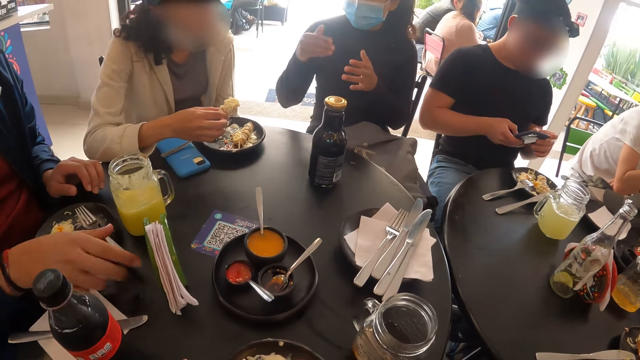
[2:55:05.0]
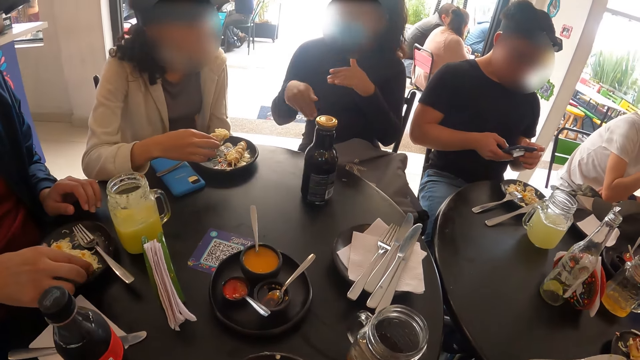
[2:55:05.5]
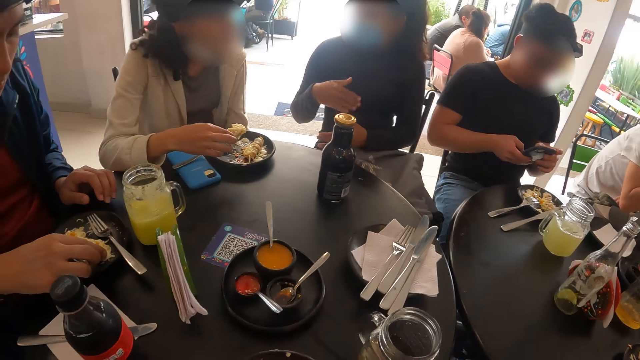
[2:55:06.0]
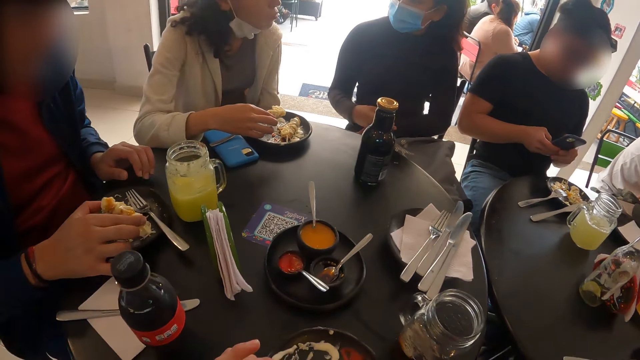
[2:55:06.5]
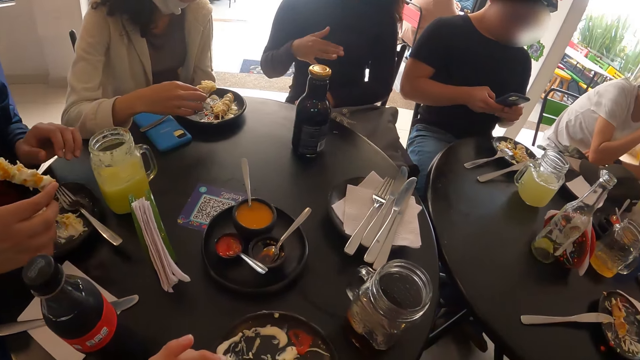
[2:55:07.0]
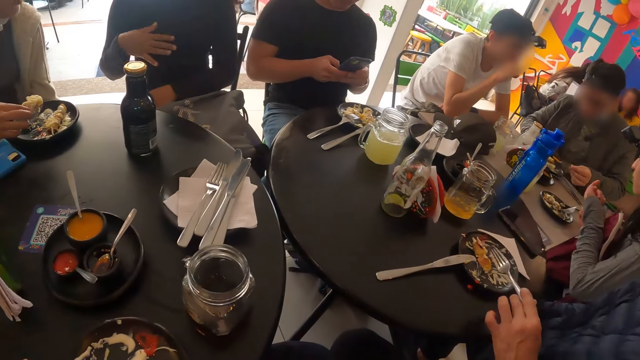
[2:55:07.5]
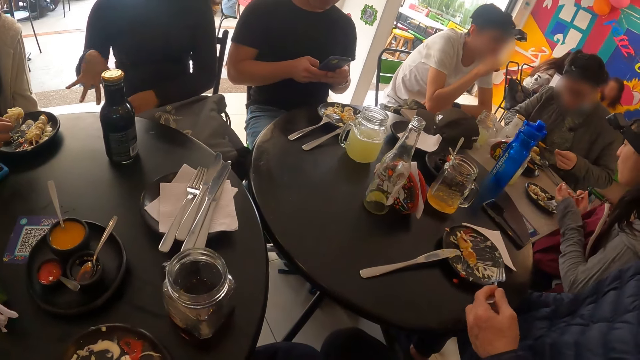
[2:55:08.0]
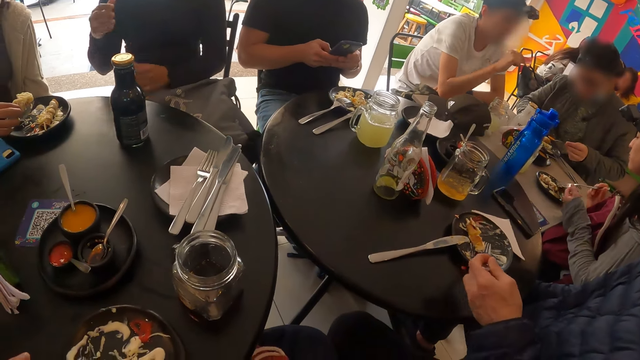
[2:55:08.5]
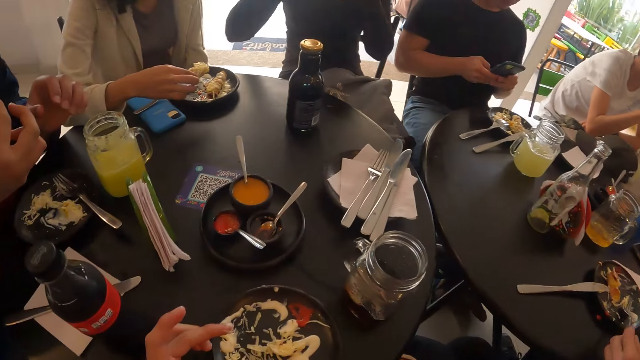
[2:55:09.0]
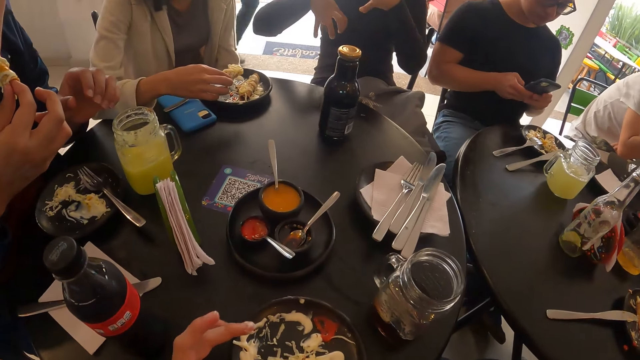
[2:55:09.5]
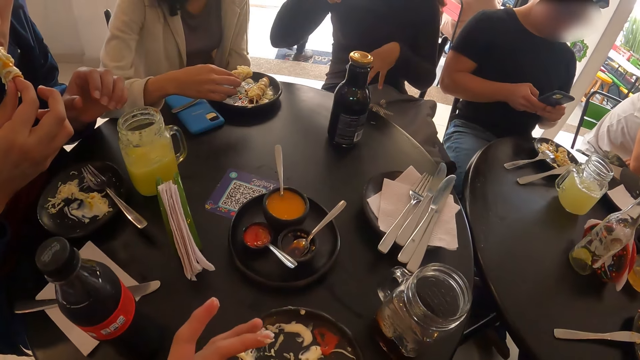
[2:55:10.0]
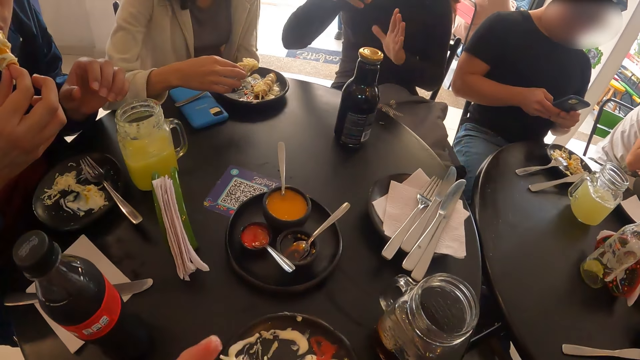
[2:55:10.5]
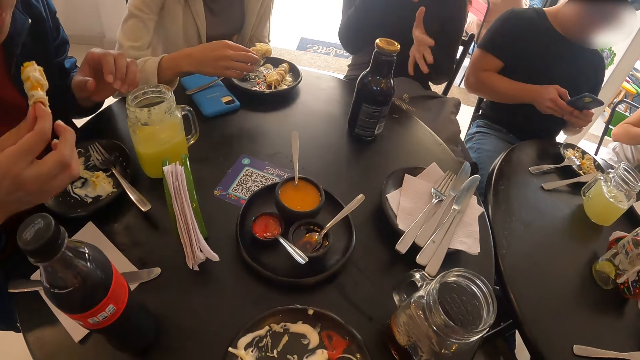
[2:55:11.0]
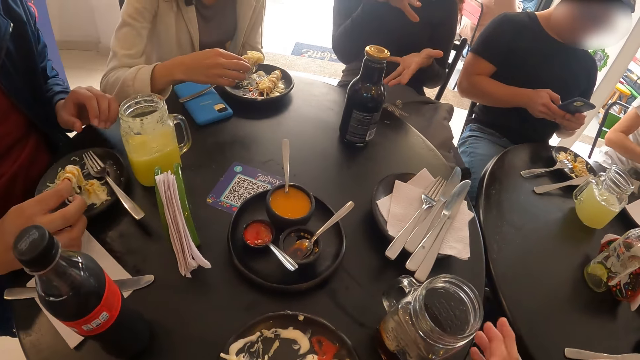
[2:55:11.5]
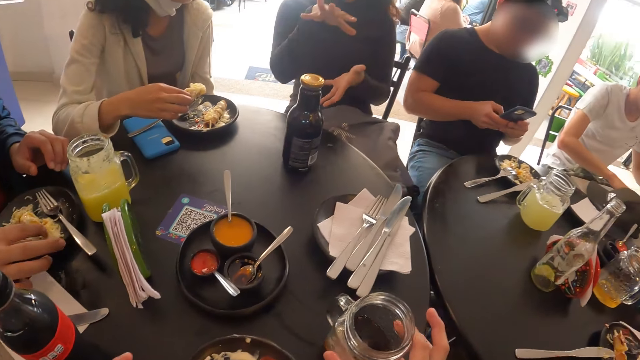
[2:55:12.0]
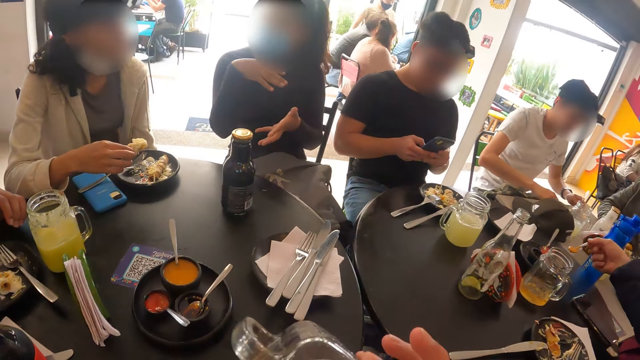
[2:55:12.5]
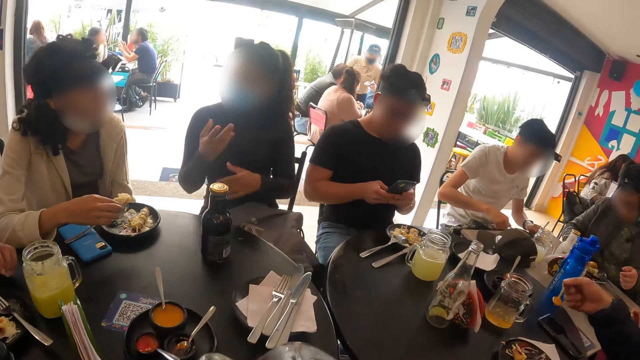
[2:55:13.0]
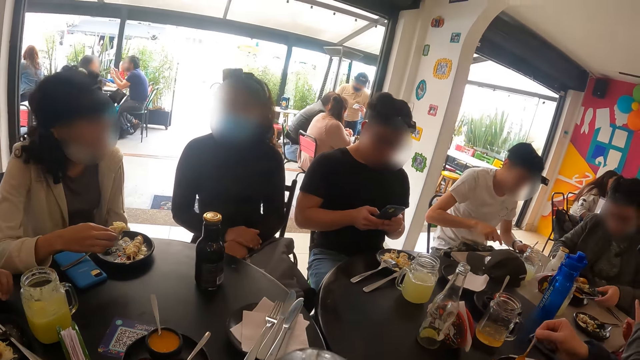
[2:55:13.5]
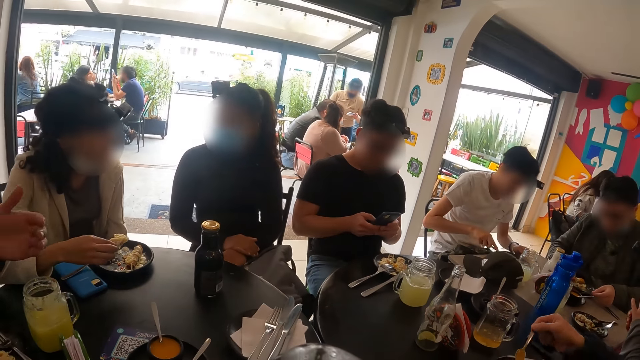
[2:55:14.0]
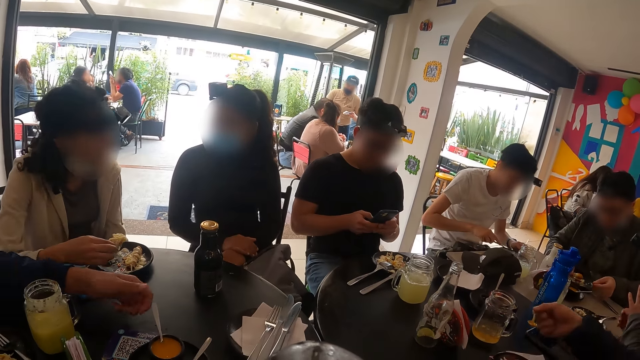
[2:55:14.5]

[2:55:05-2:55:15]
The man grabs a flauta from the plate with his right hand. The camera wearer looks at his fingers. He licks his fingers. He picks up a cup and drinks something.

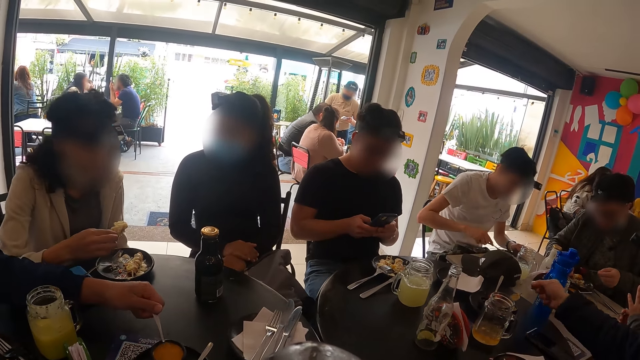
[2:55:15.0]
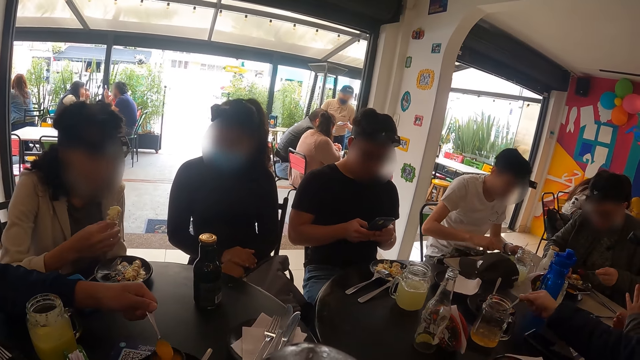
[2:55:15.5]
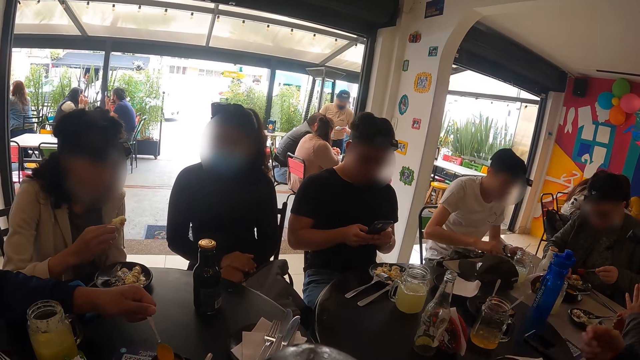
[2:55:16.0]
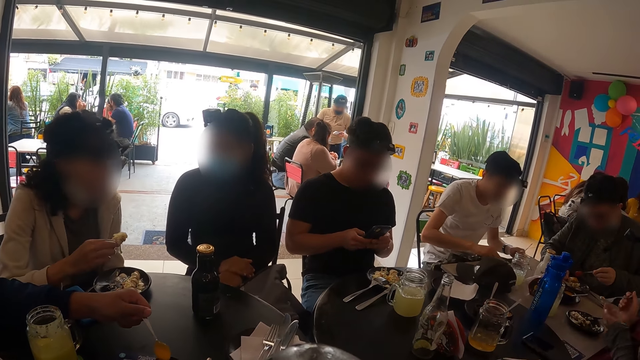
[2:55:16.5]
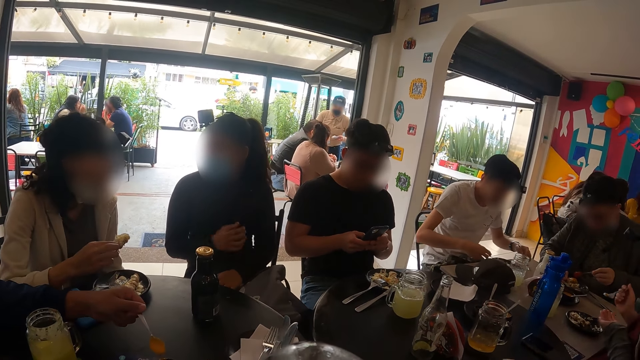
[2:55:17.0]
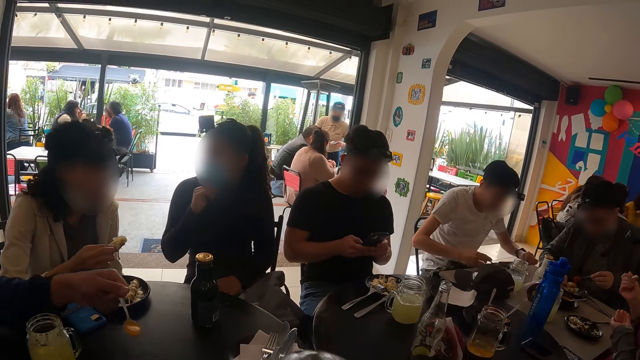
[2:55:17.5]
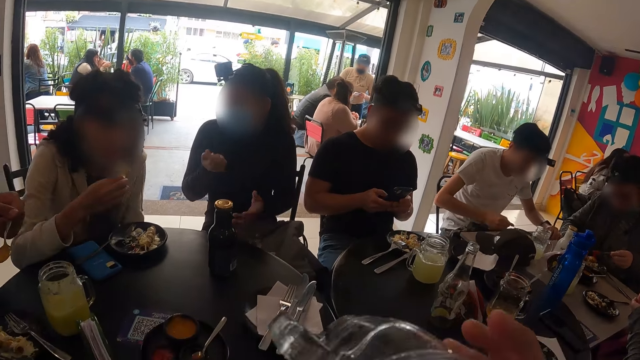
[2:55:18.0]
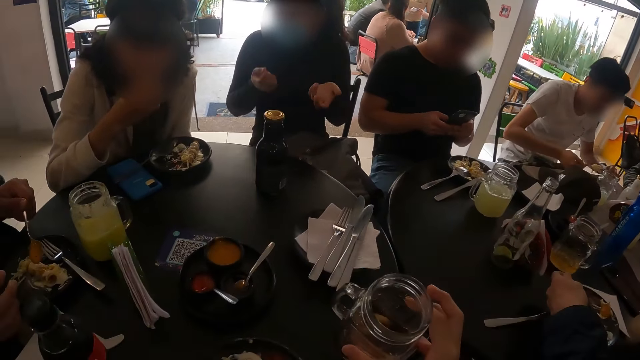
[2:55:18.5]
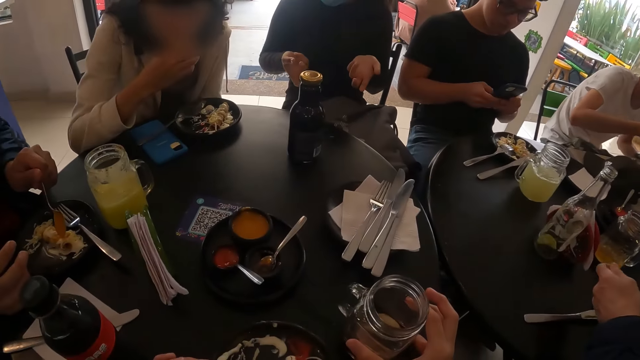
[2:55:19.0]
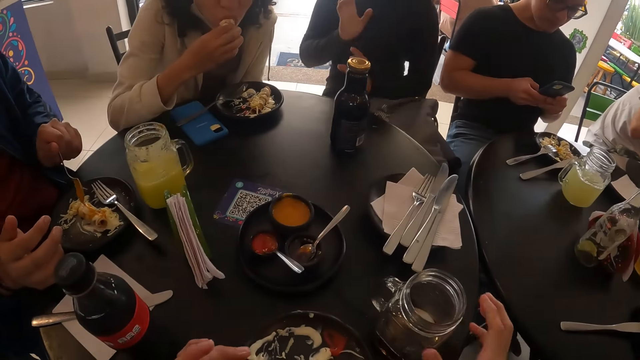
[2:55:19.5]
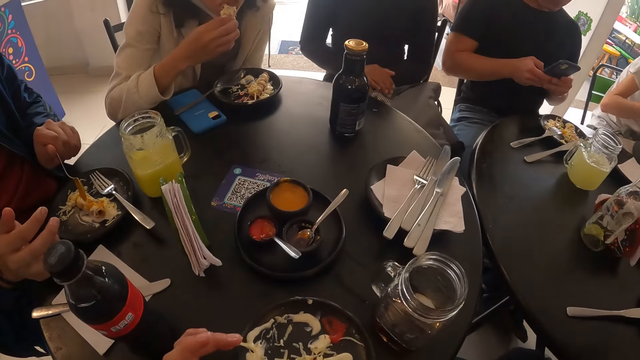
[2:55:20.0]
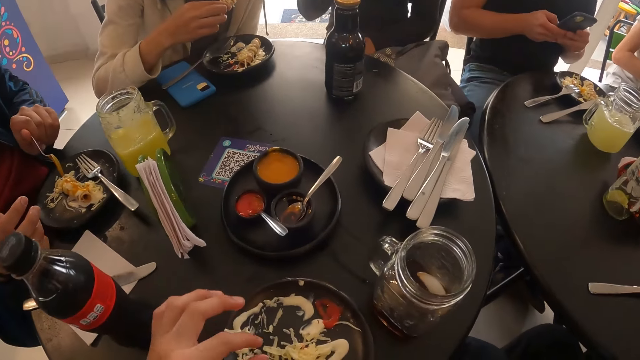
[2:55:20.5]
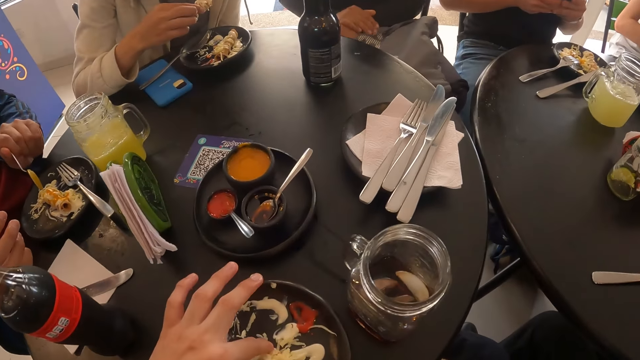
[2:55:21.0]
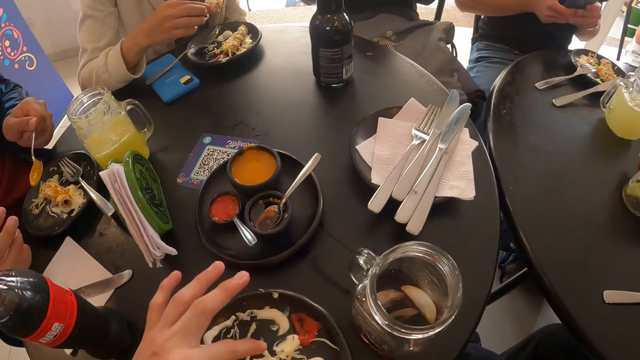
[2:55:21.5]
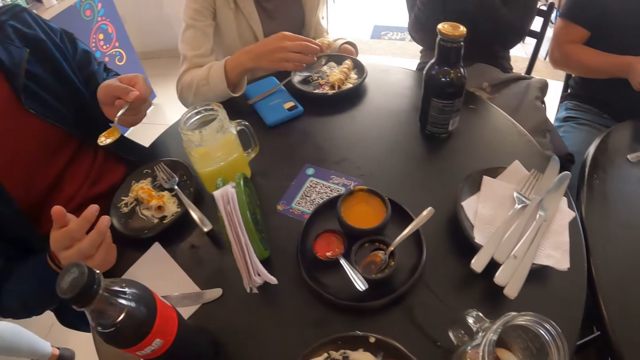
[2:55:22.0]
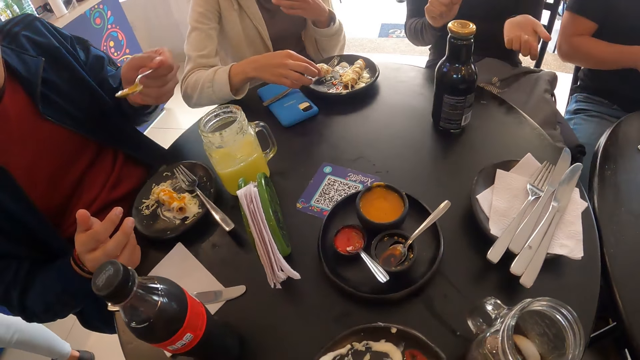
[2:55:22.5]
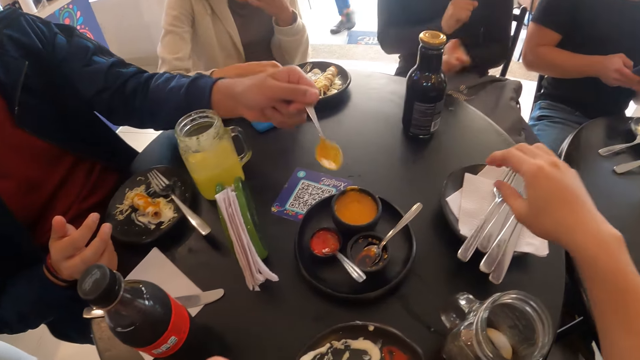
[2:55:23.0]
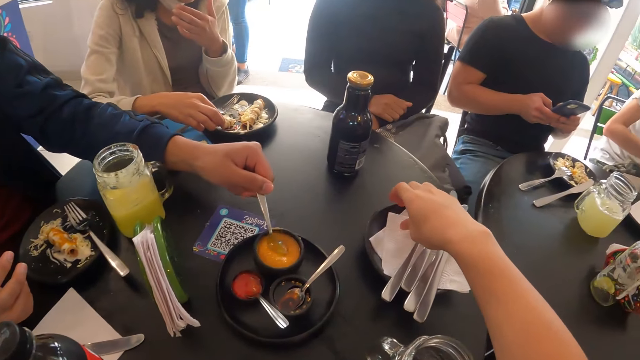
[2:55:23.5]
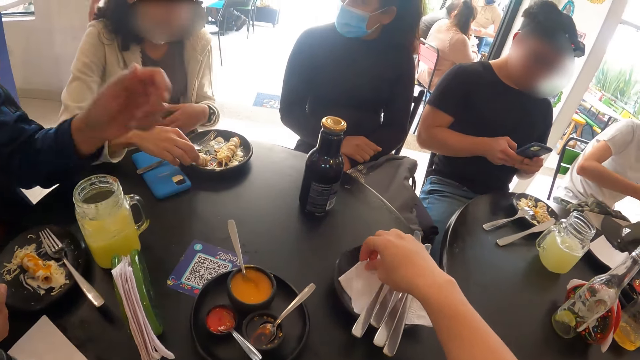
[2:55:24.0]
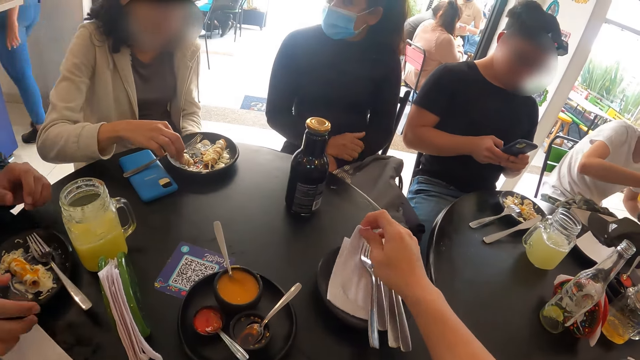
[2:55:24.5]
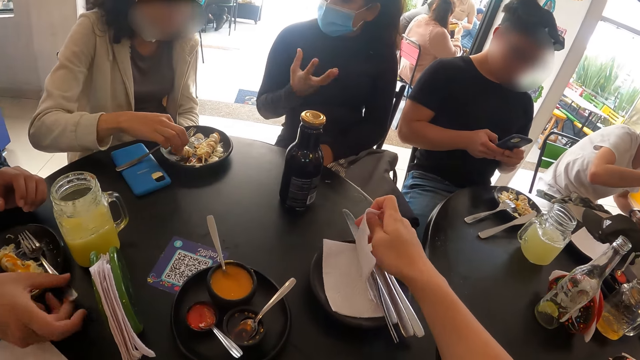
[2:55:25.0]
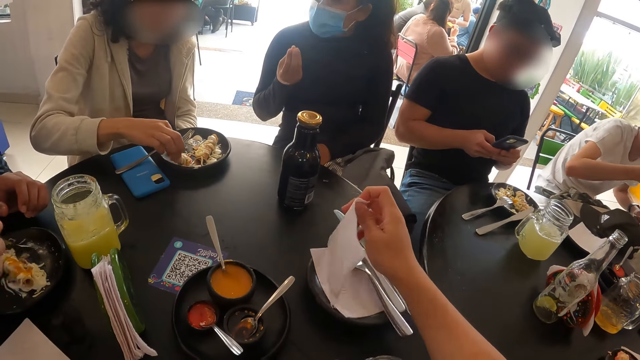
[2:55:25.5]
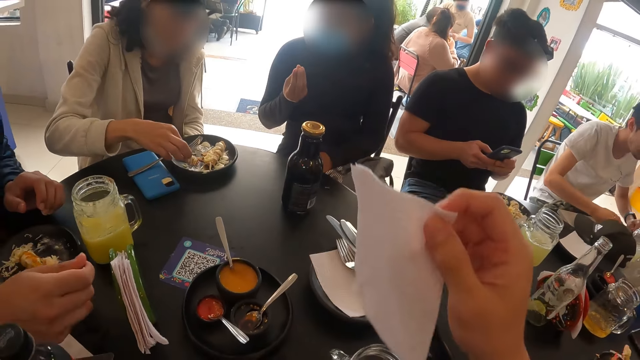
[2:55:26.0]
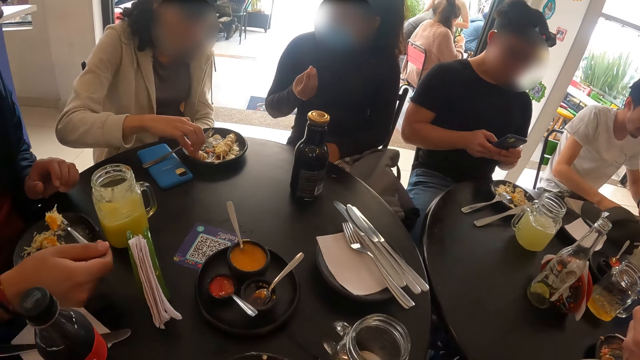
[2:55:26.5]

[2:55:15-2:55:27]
The man grabs a spoon of melted cheese with his left hand. The woman eats the flauta in her right hand. The man pours the melted cheese on the plate with the spoon in his left hand. The camera wearer drops a cup on the table with her right hand. She picks up food and eats food. The man drops the spoon in the dip-bowl with his left hand. The camera wearer grabs a serviette from a plate with her right hand.
